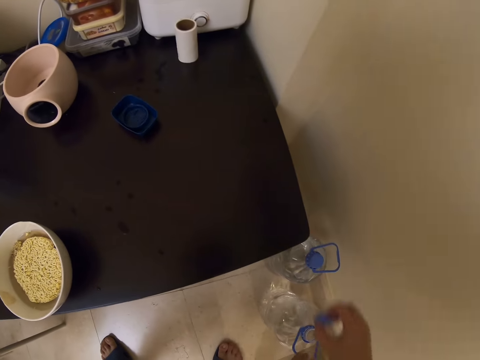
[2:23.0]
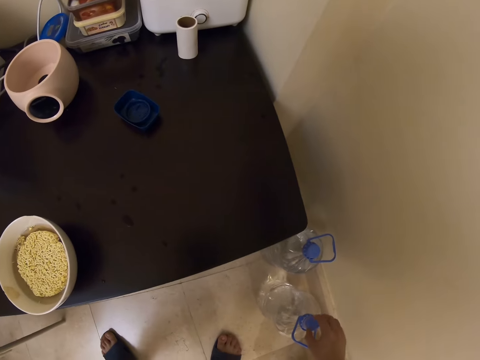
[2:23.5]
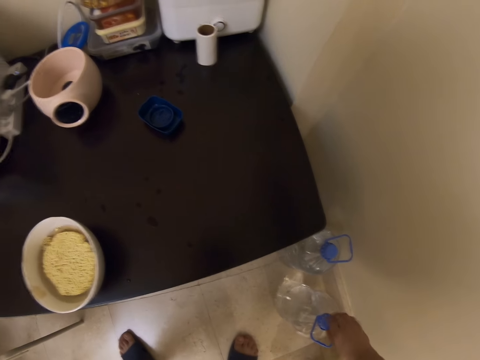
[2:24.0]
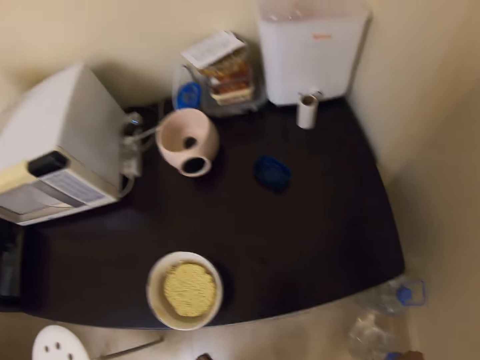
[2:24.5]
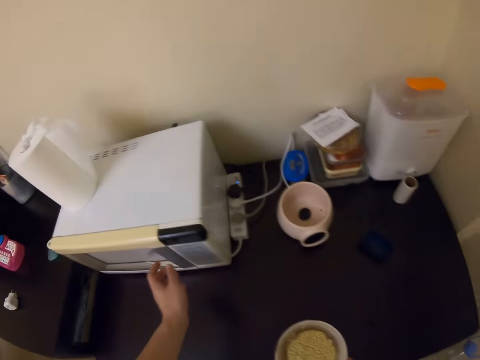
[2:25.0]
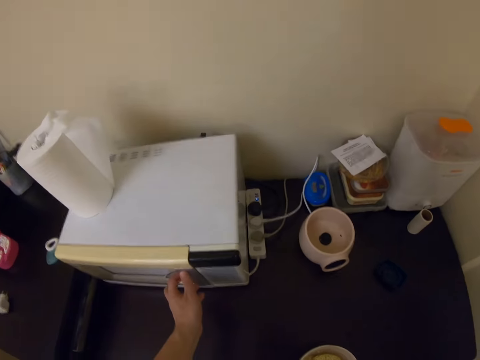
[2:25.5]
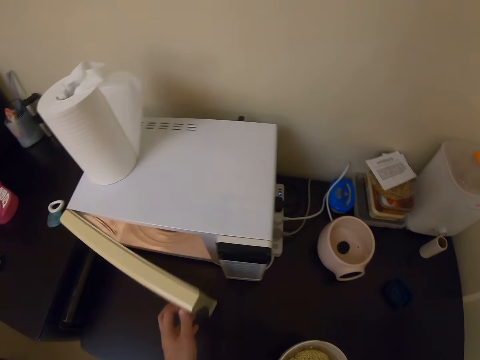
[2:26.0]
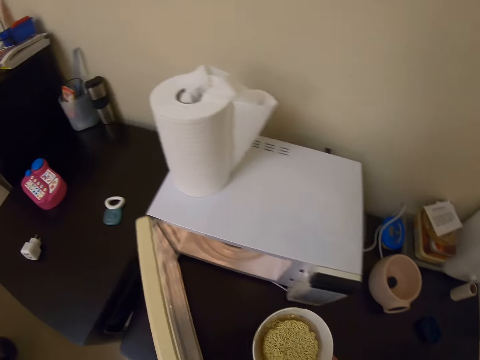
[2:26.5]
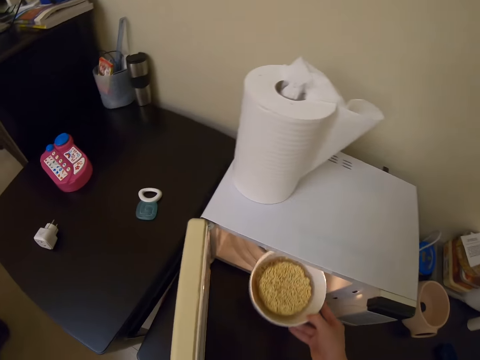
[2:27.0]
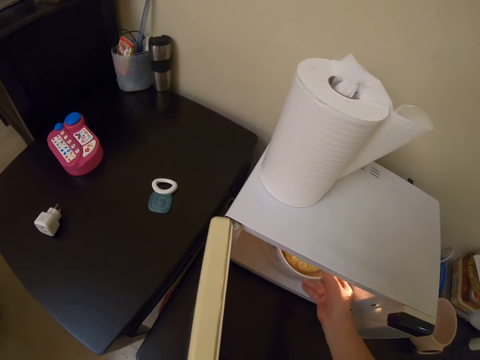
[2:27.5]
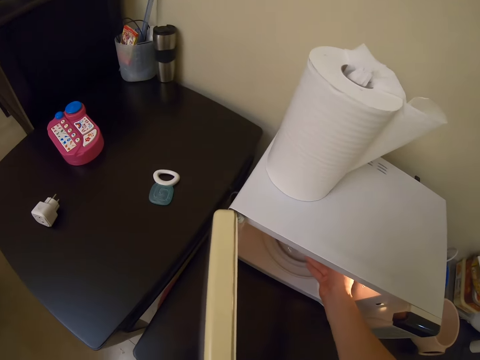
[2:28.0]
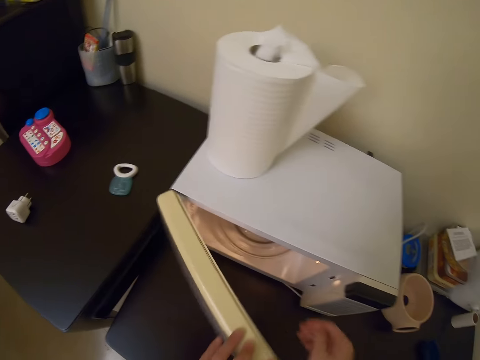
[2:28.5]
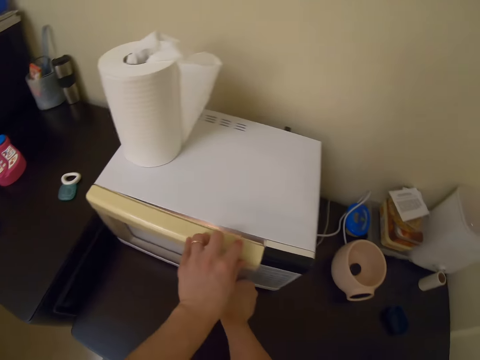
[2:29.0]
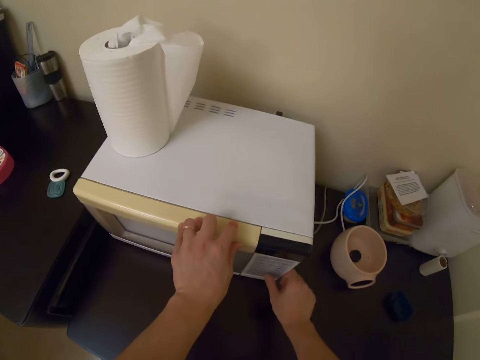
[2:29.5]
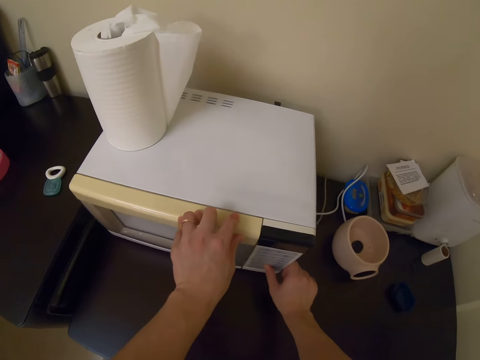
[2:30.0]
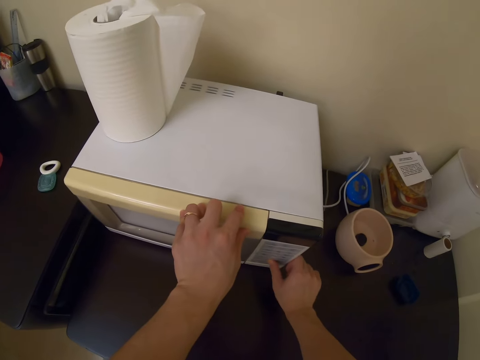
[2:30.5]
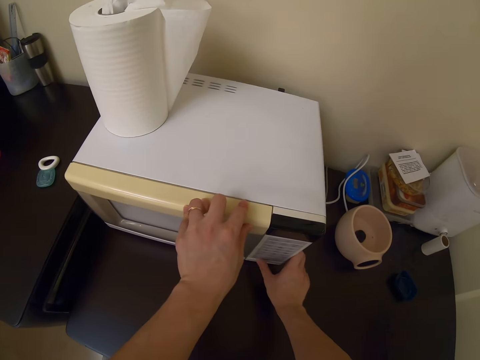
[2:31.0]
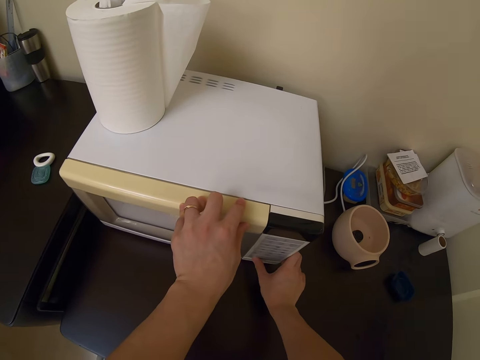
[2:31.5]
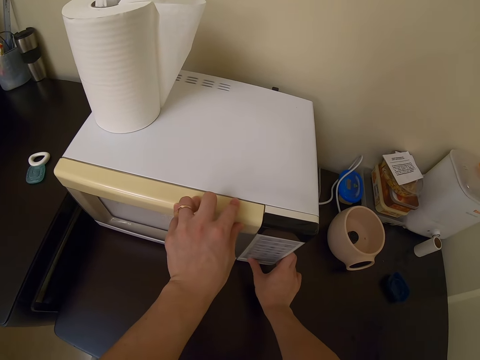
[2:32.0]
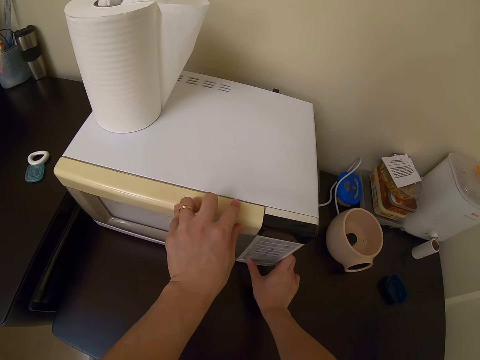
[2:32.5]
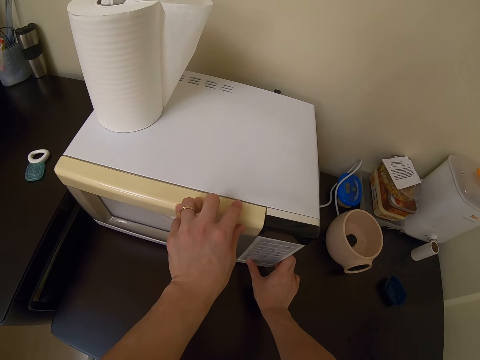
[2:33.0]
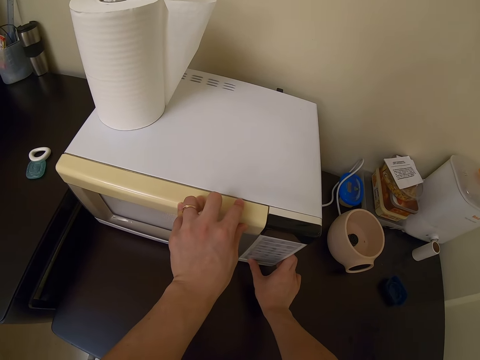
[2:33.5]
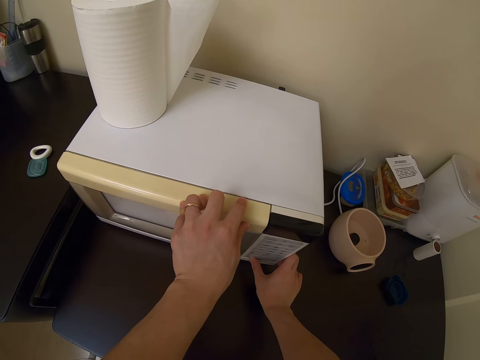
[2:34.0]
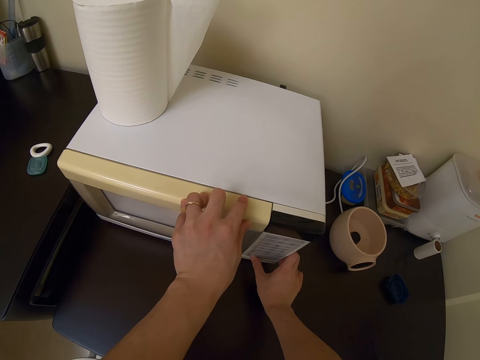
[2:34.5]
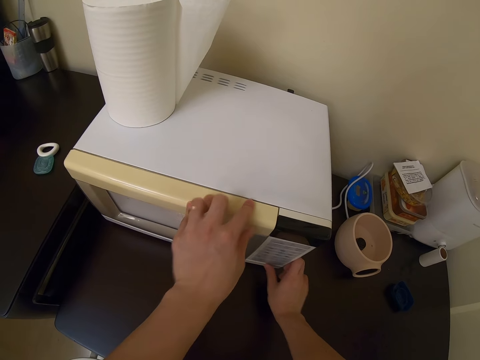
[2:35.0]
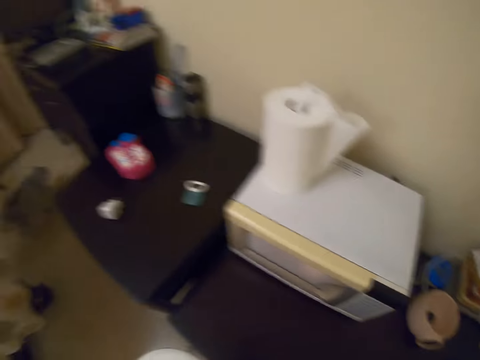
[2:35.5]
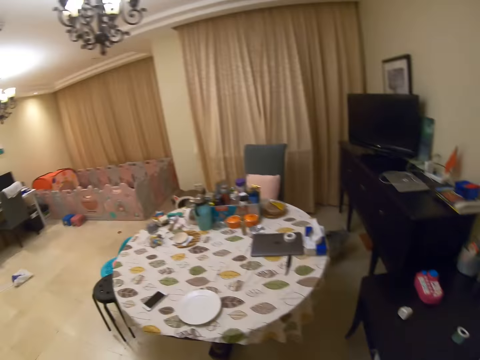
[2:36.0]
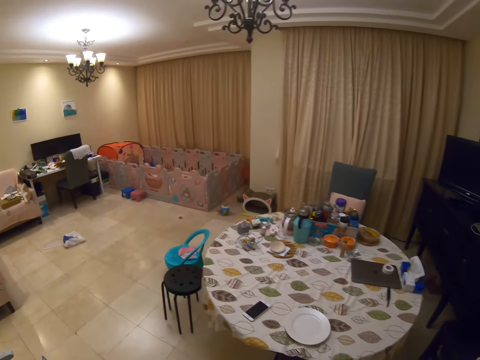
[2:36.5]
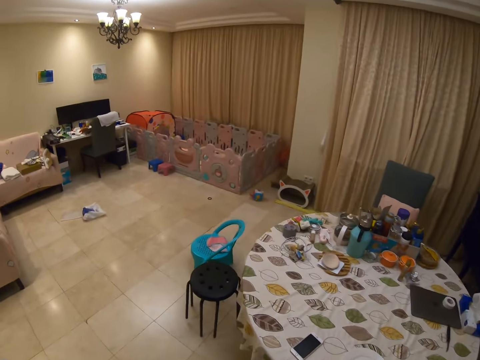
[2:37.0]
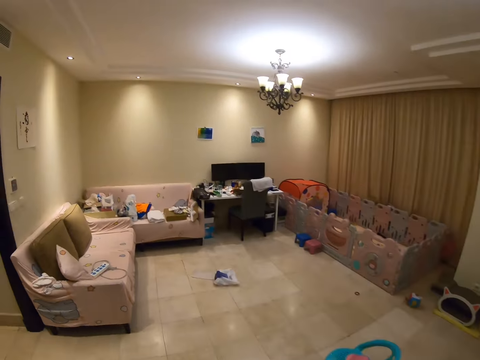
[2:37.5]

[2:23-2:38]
The camera wearer picks a bottle lid from the table. They place the bottle on the floor. They close the bottle. They open the microwave. They put the bowl of noodles in the microwave. They close the microwave. They switch on the microwave. They walk around.

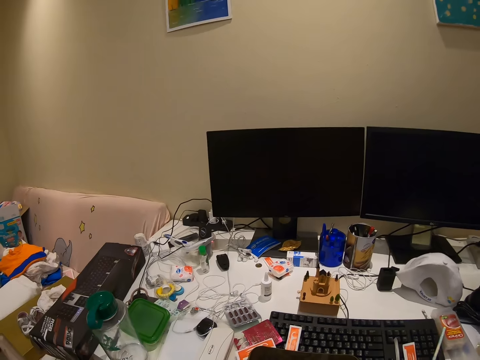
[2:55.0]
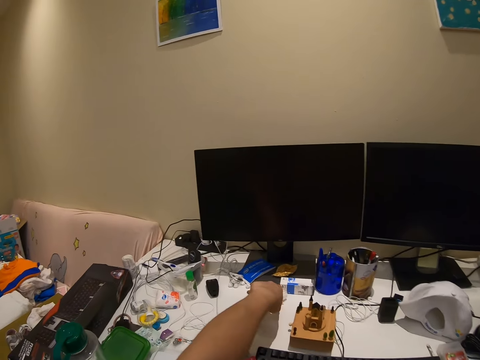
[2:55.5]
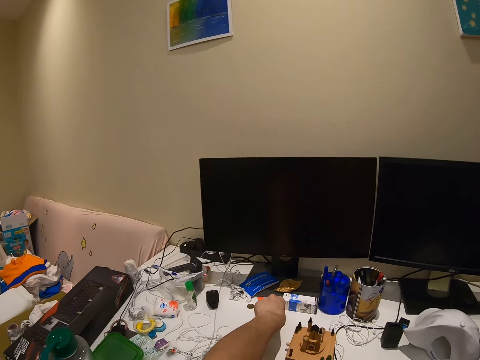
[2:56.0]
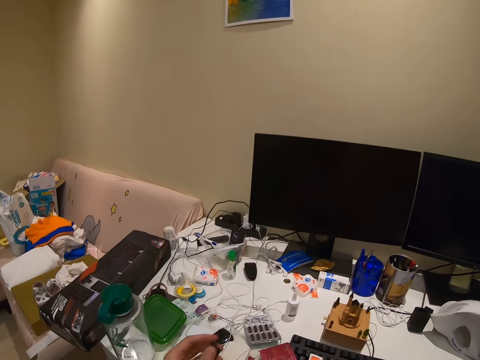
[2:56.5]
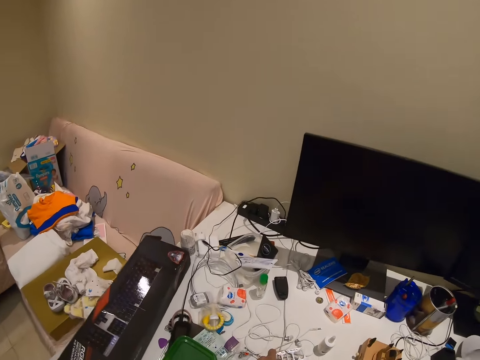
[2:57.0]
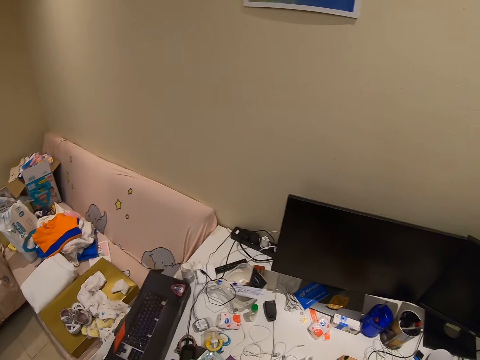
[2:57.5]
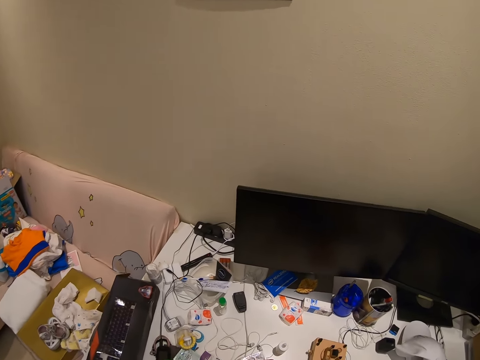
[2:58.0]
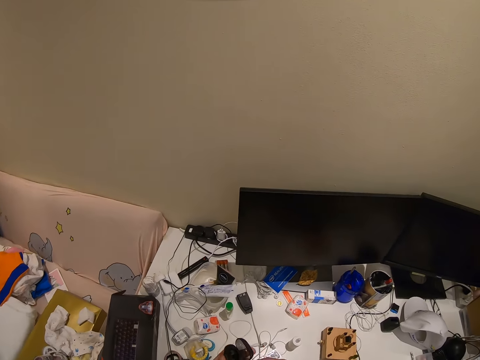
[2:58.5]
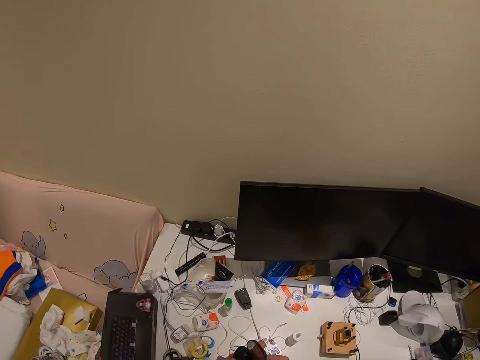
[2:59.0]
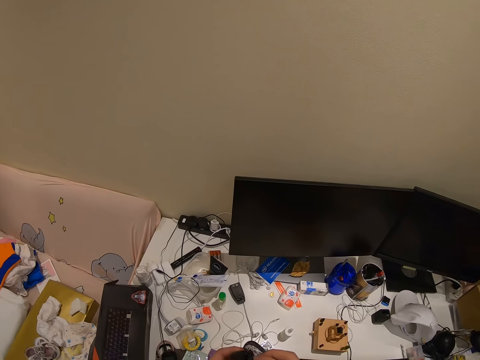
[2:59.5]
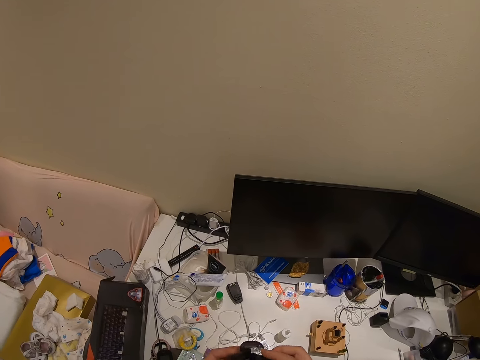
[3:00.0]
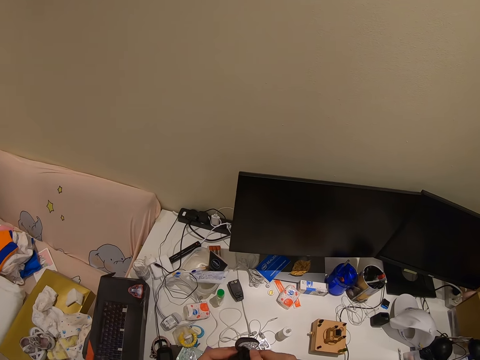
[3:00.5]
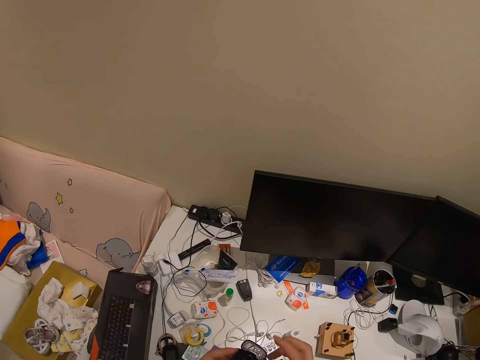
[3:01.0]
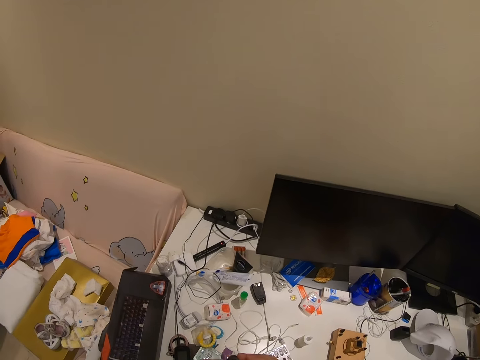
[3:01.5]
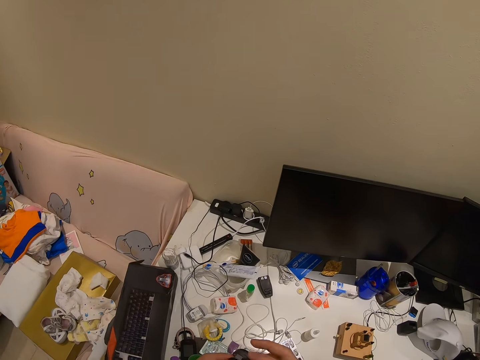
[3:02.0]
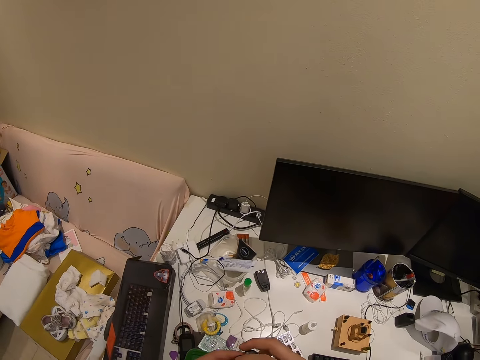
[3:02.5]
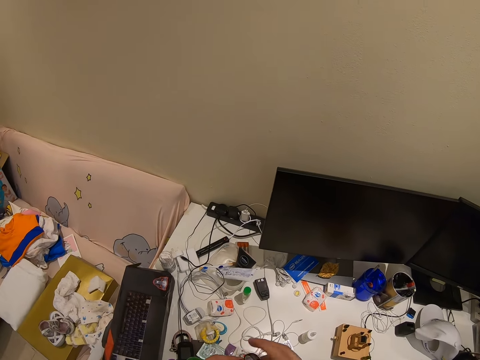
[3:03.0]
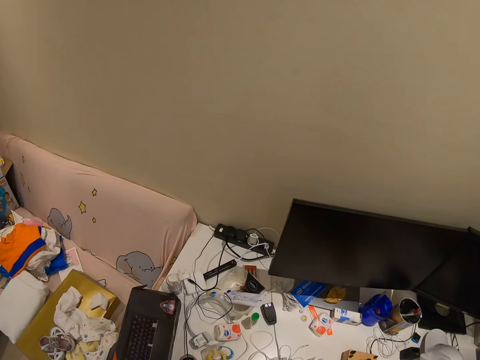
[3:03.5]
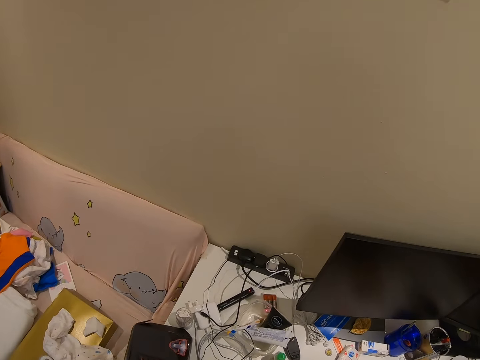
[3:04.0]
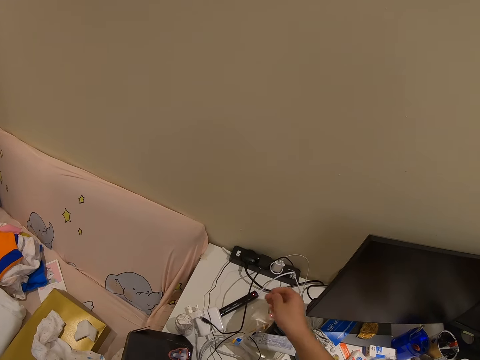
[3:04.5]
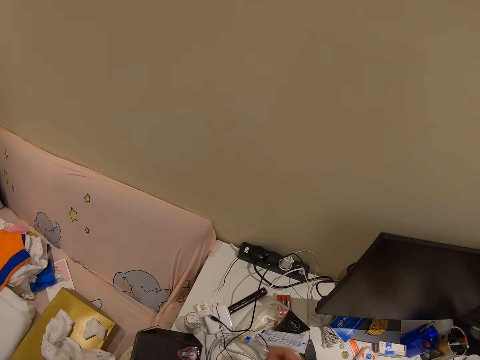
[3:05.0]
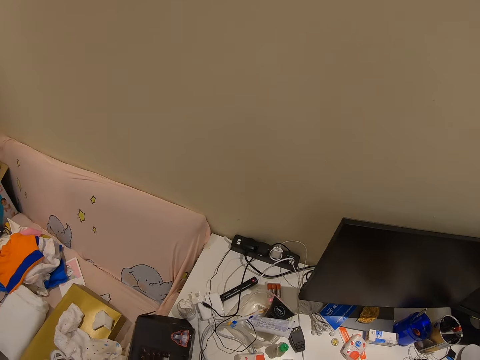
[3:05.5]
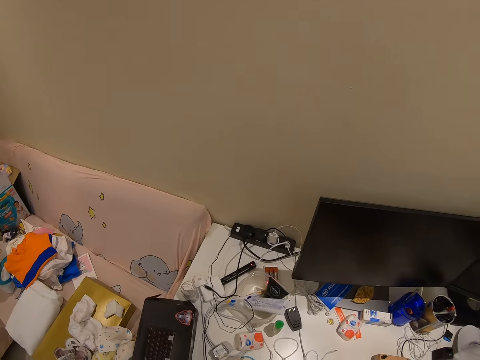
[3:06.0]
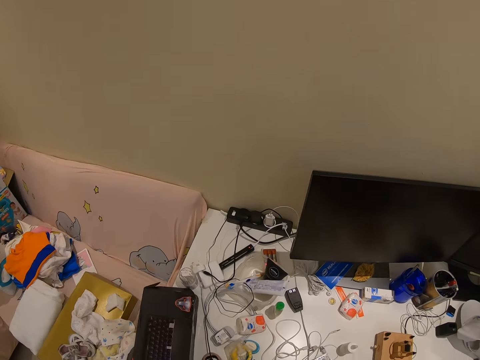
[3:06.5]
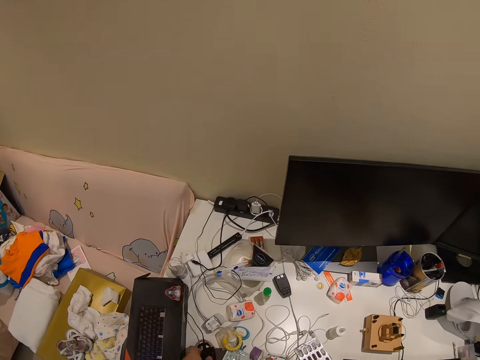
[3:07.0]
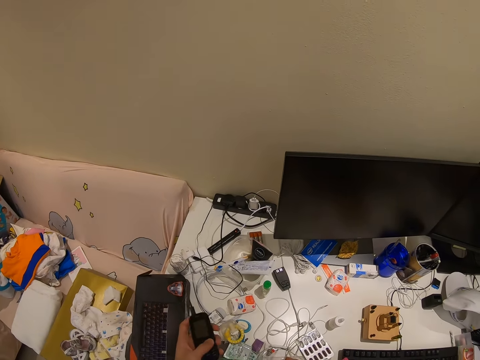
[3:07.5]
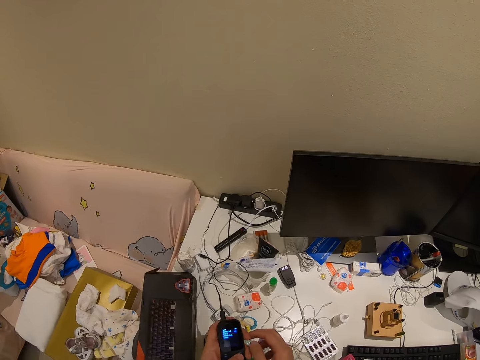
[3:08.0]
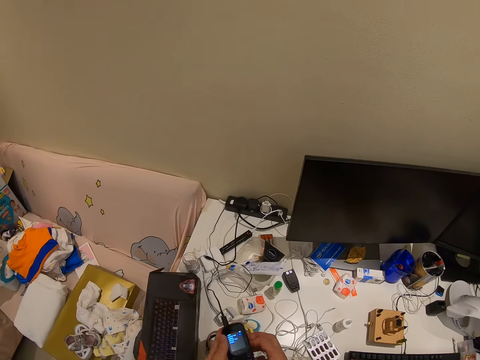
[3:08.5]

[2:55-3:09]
The camera wearer picks something on the table. They pick something on the table again. They open something. They pick up a phone. They dial the phone.
